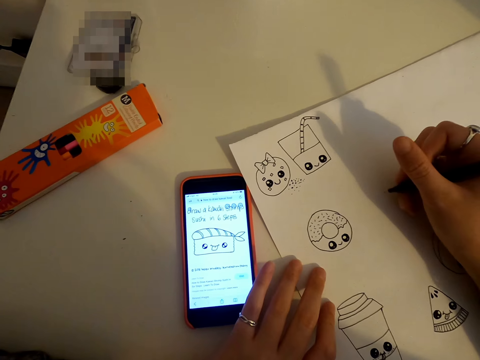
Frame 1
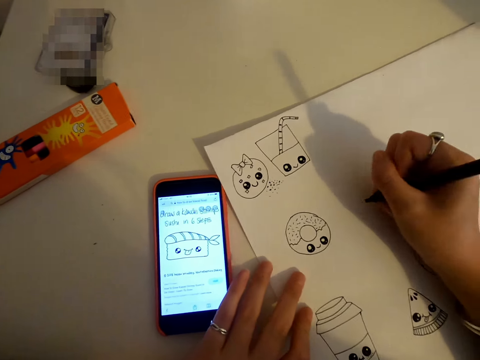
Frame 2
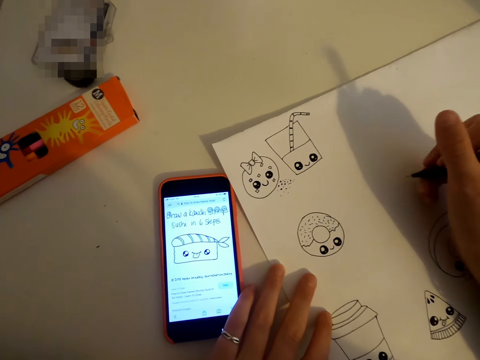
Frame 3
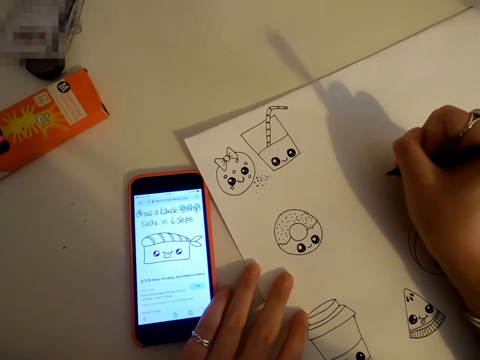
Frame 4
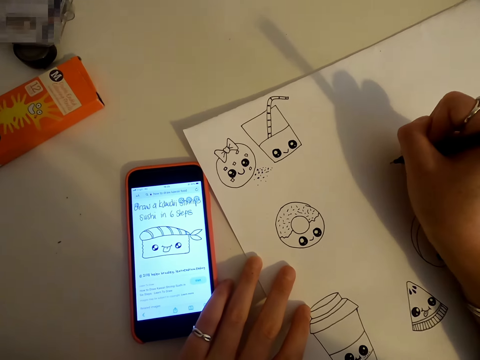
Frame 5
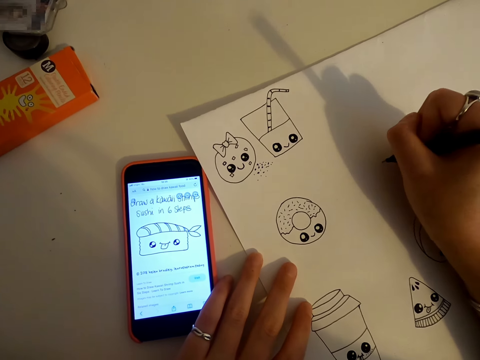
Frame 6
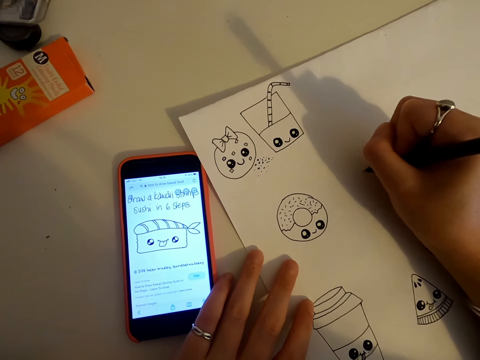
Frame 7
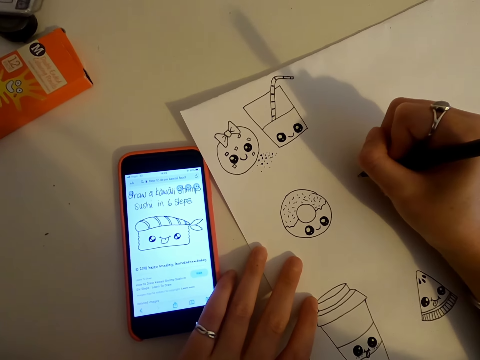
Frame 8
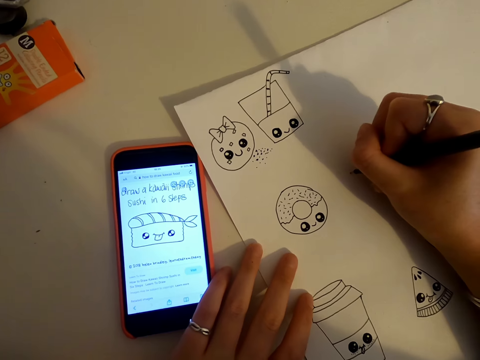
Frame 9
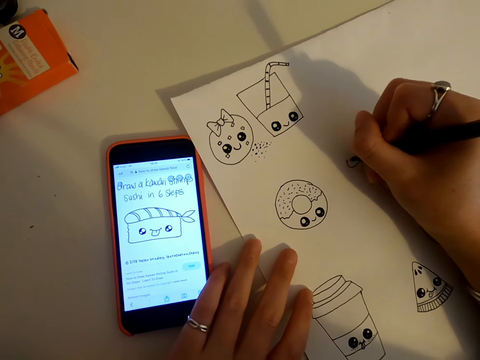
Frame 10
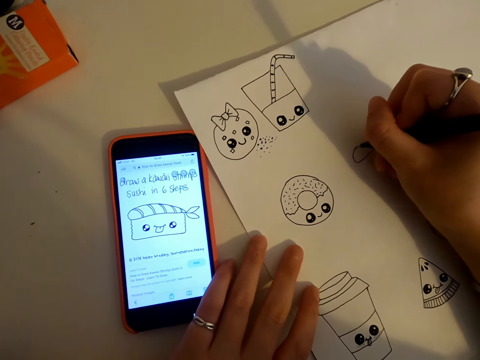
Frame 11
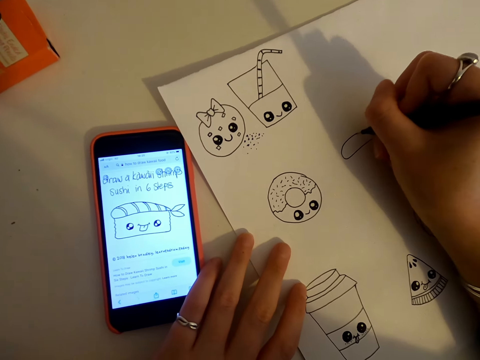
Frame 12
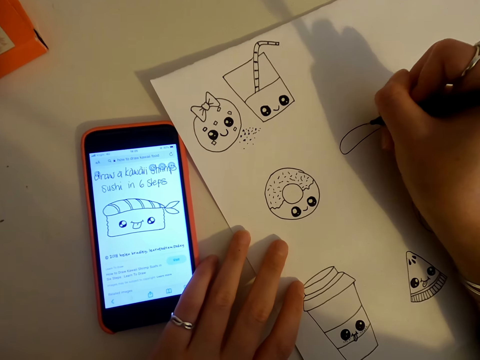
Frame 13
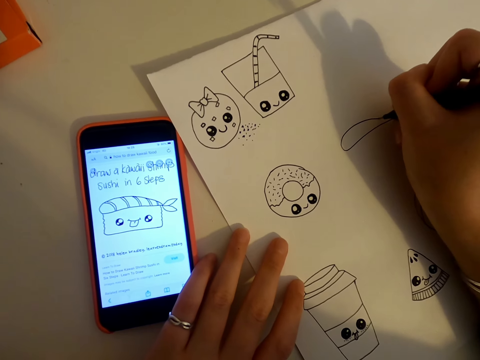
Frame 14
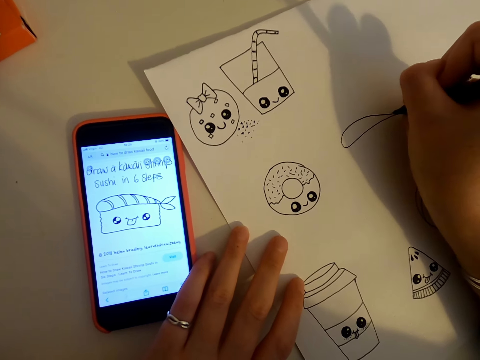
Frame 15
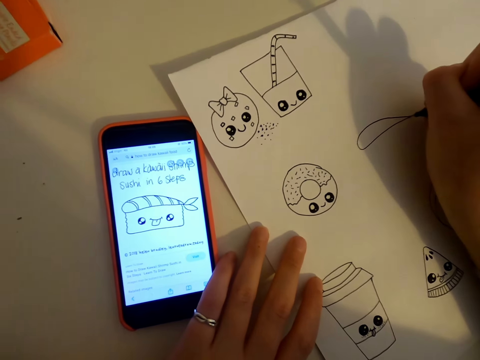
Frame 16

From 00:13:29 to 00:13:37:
The camera wearer draws on a piece of paper.

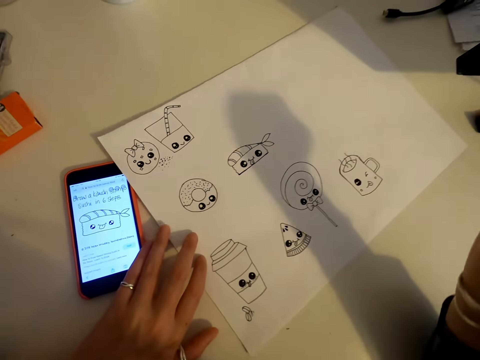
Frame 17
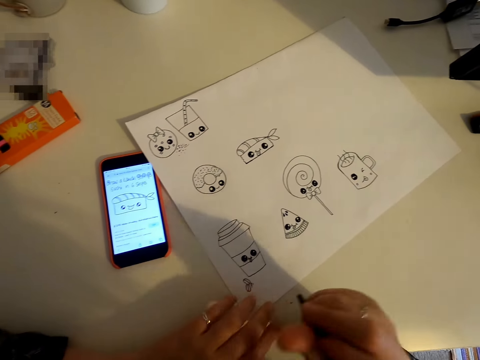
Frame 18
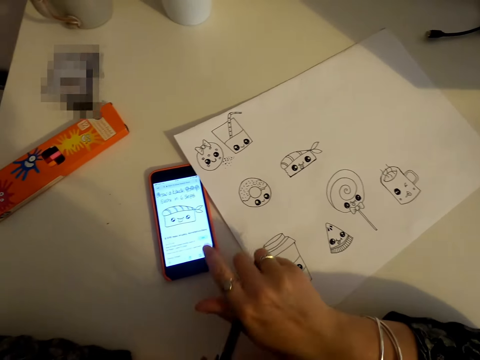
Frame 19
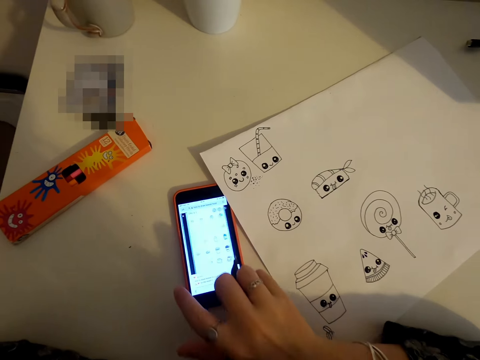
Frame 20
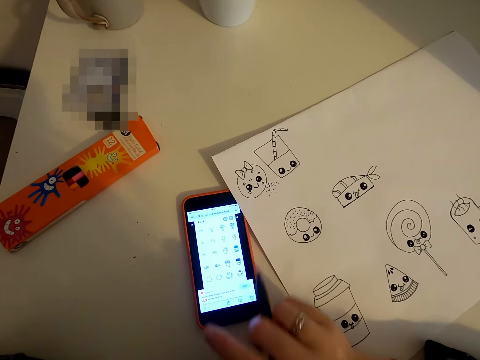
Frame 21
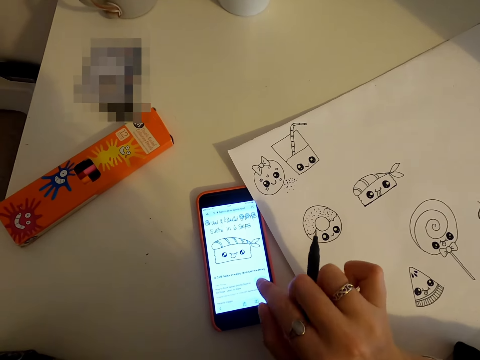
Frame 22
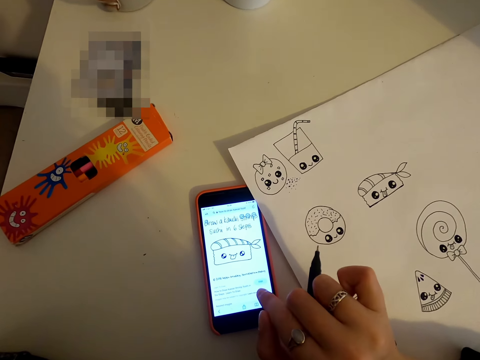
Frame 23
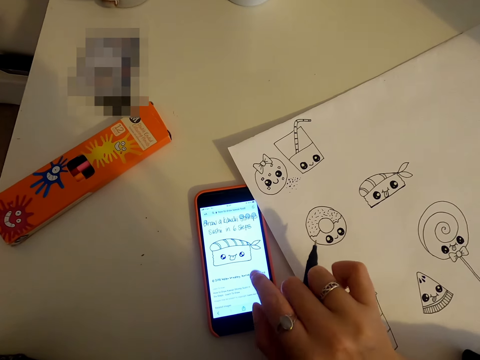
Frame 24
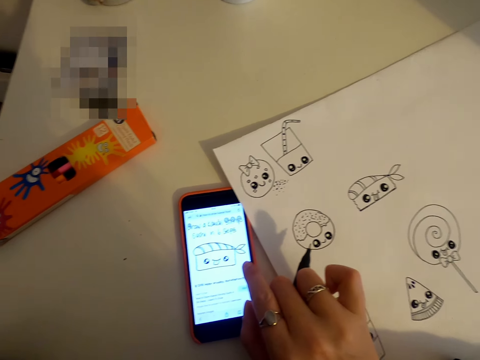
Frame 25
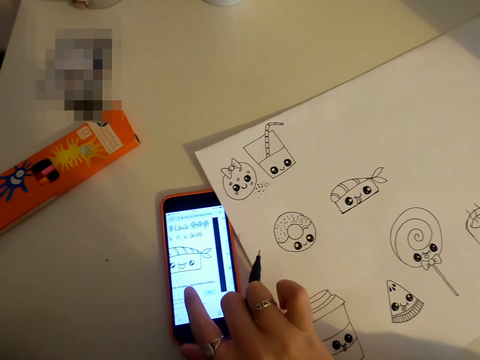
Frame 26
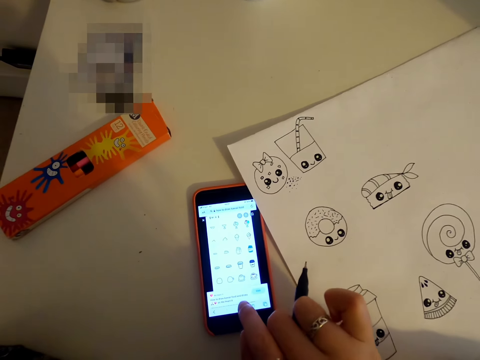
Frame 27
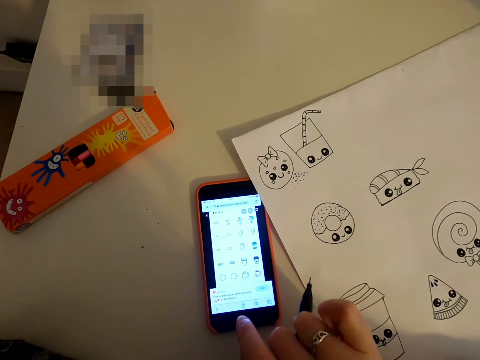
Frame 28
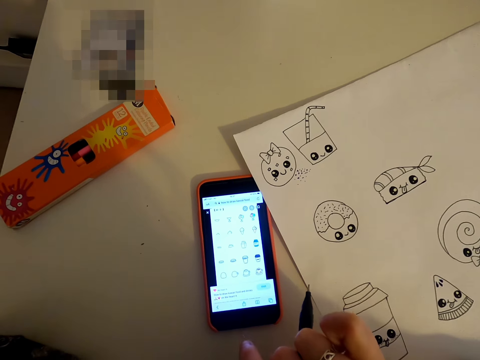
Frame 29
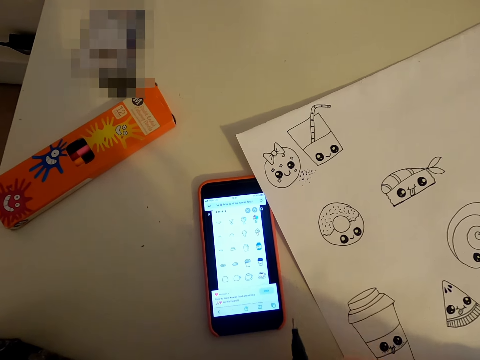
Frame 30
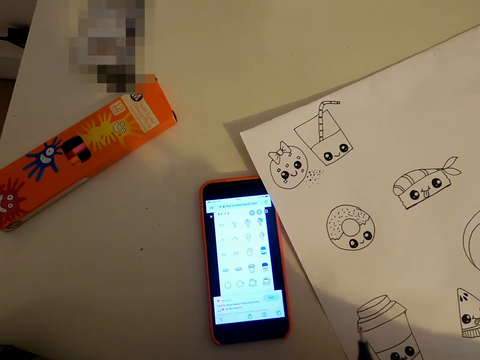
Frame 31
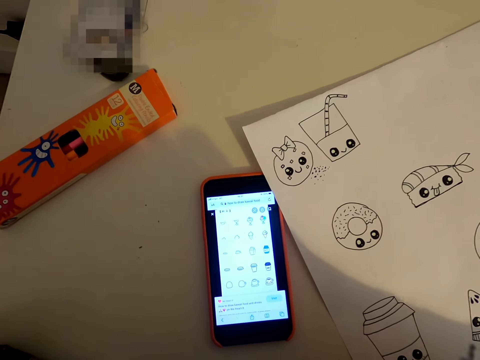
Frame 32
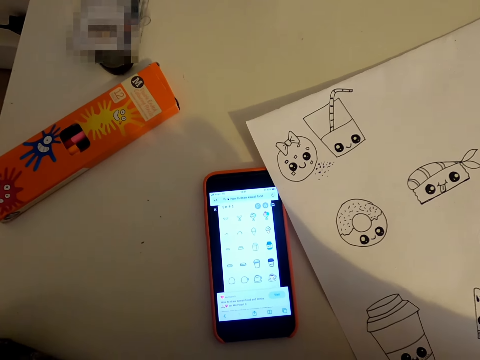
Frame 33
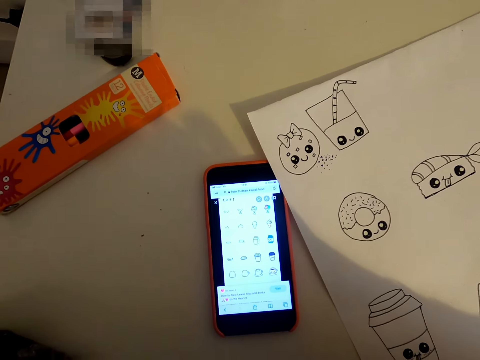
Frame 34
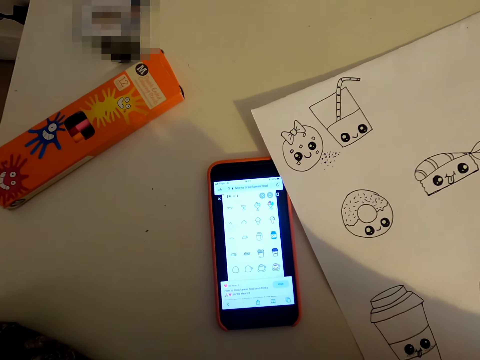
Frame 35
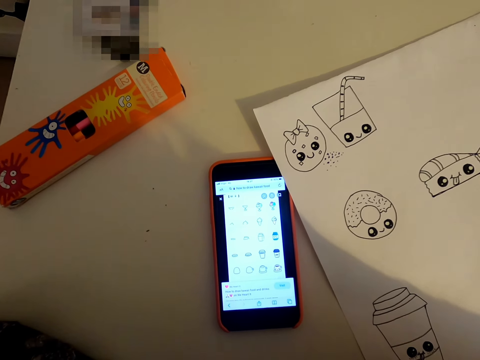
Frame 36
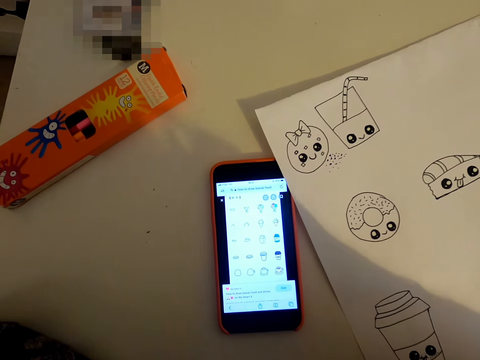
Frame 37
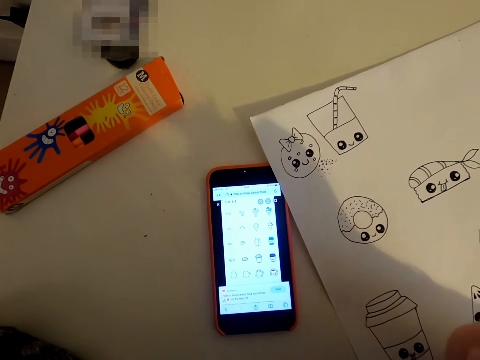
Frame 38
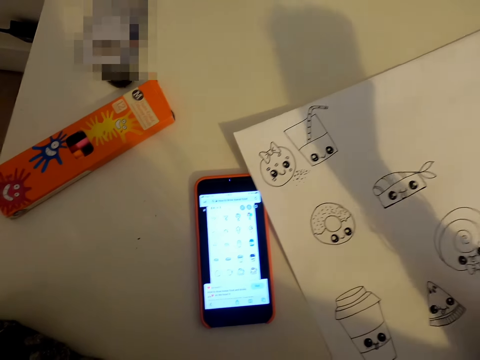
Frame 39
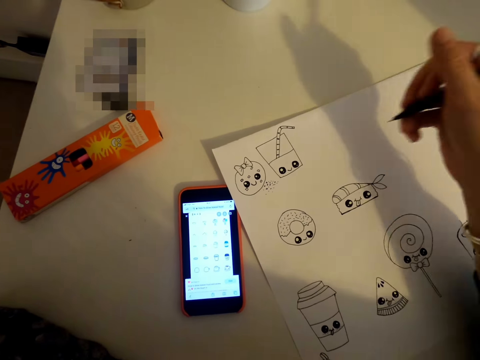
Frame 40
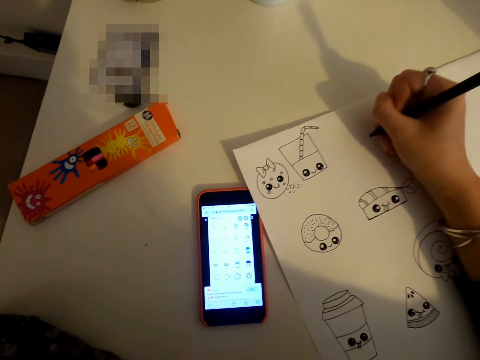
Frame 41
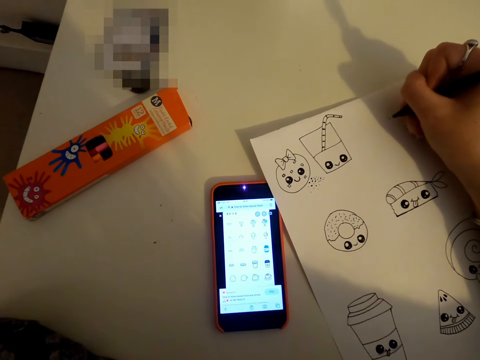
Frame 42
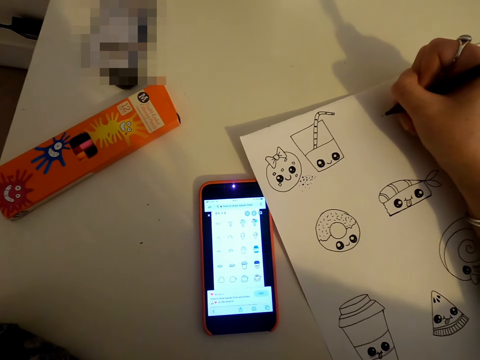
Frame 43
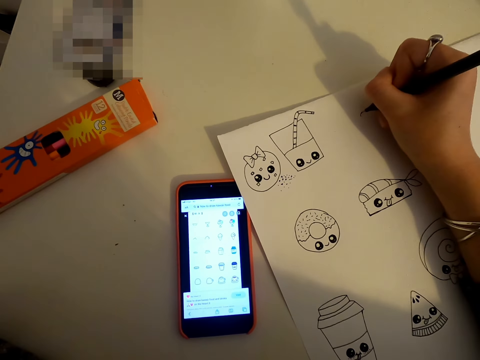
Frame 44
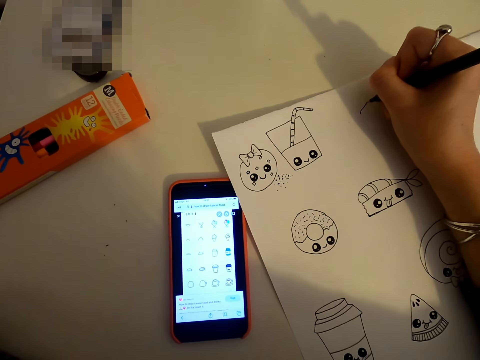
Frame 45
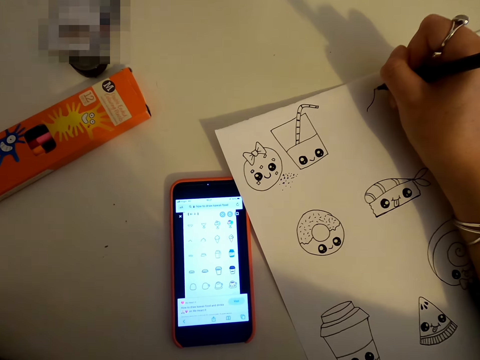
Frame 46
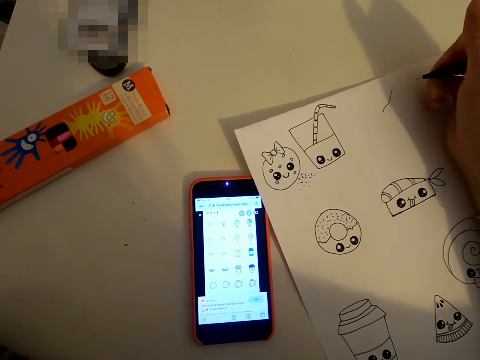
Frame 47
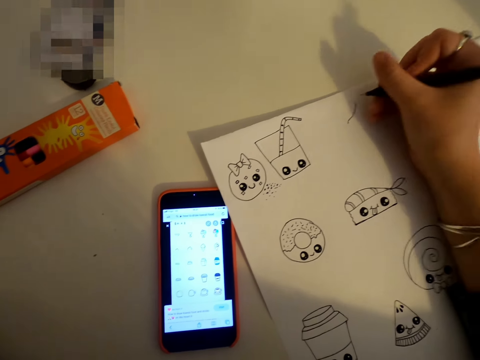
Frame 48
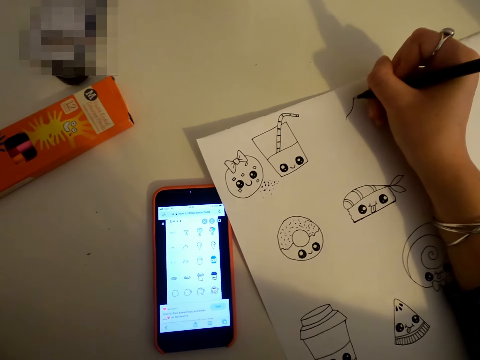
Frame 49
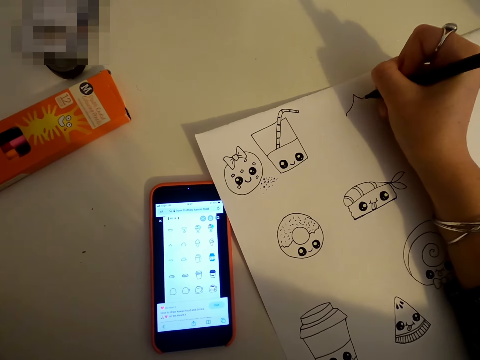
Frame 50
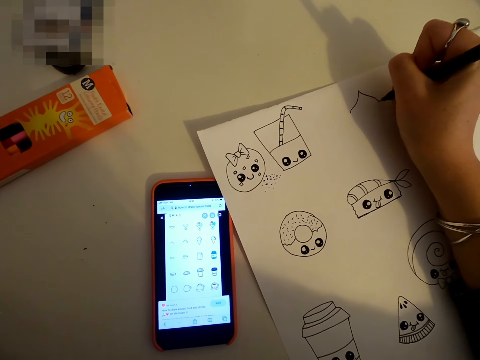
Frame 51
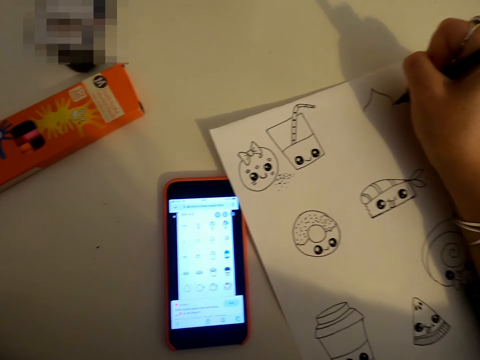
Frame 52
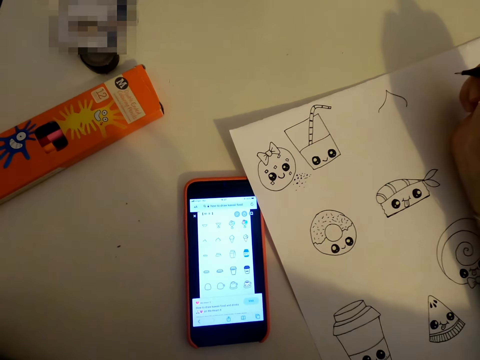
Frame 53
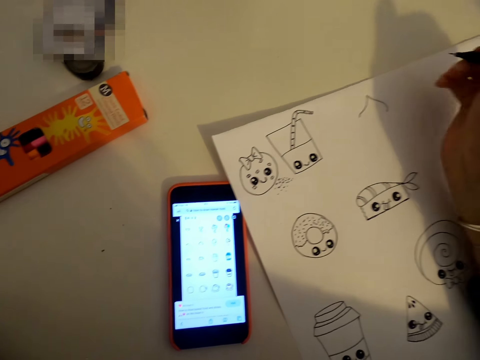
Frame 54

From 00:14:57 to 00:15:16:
The camera wearer scrolls the phone. They draw on a piece of paper.
